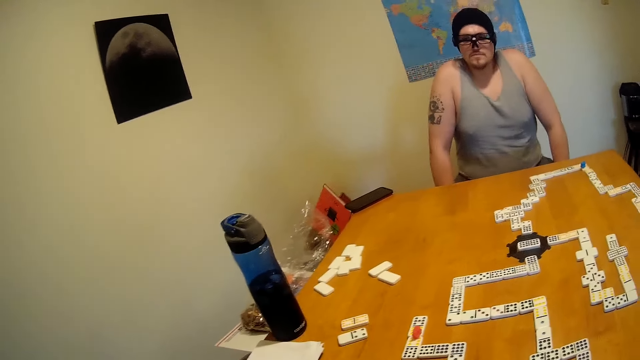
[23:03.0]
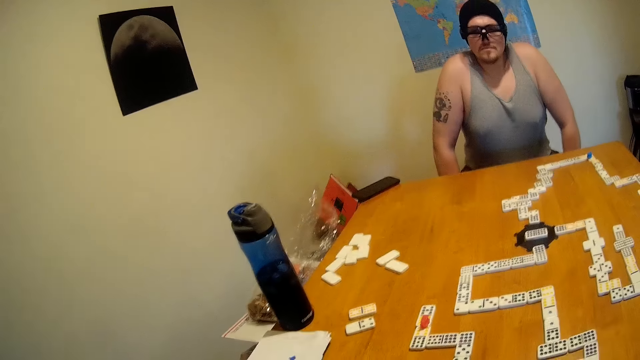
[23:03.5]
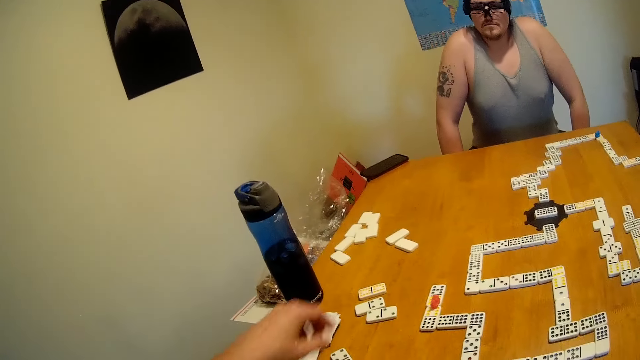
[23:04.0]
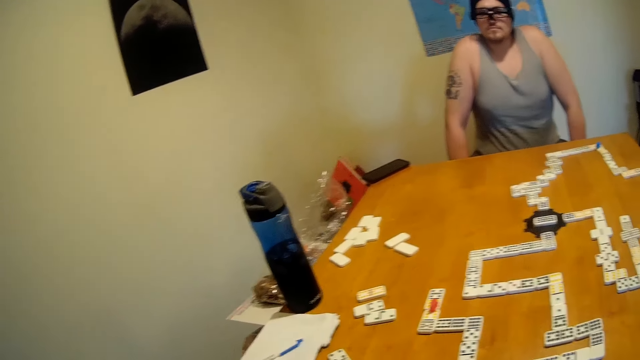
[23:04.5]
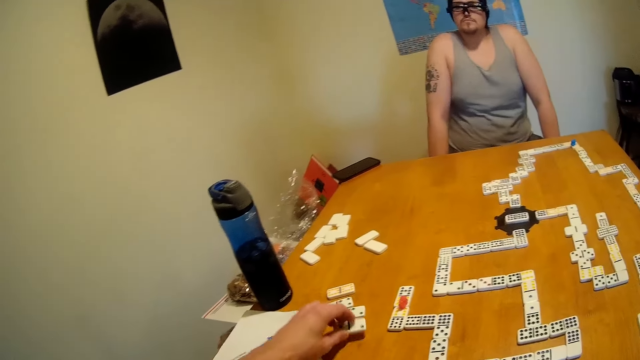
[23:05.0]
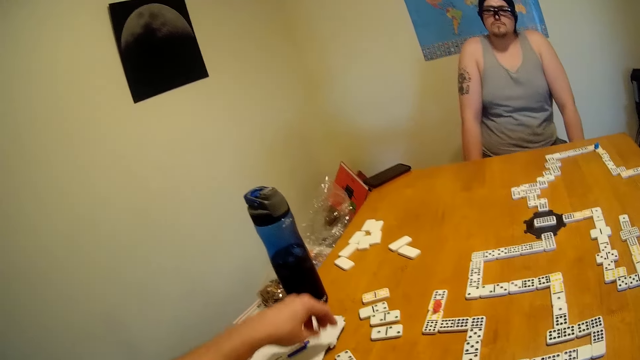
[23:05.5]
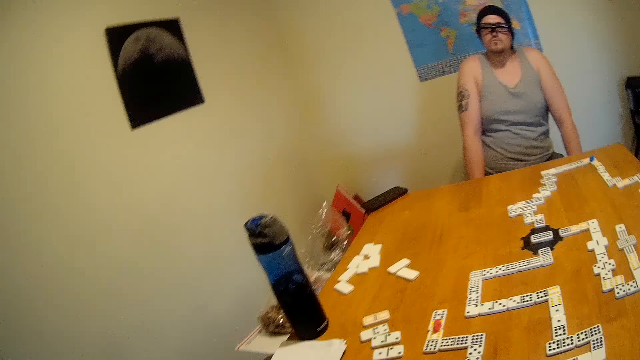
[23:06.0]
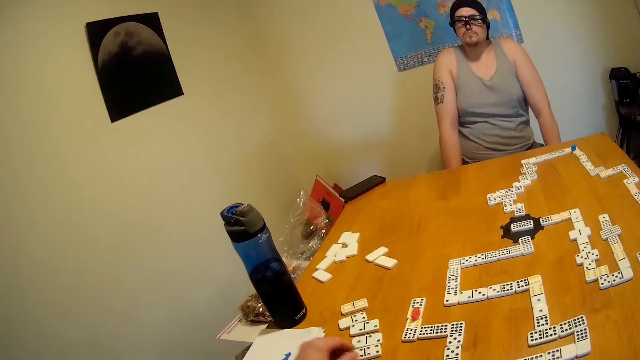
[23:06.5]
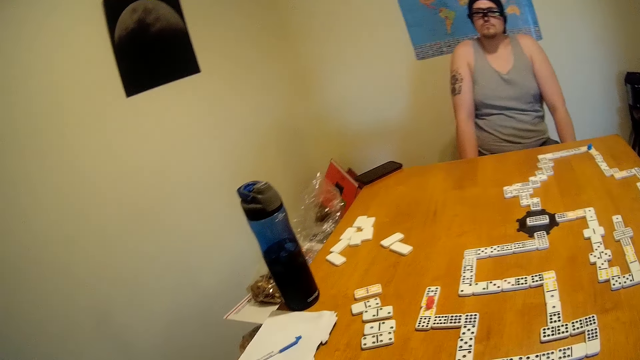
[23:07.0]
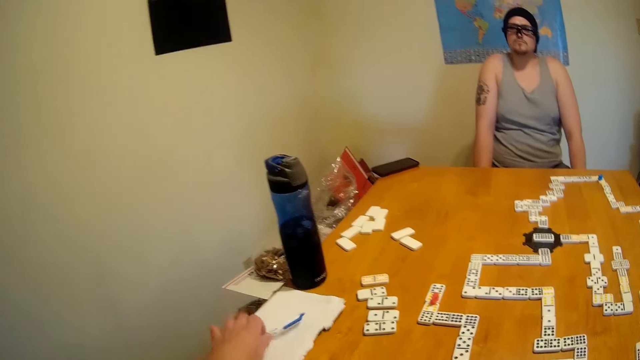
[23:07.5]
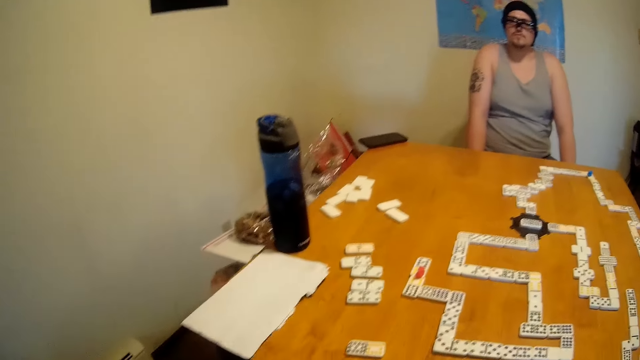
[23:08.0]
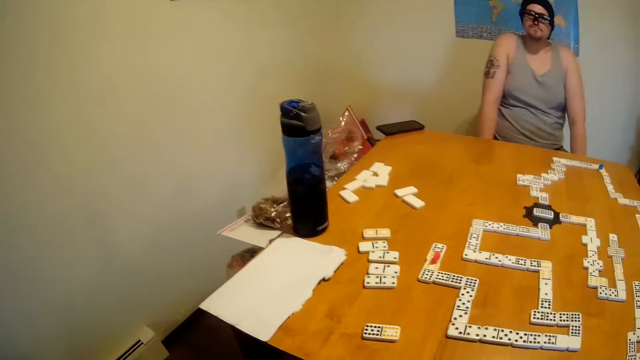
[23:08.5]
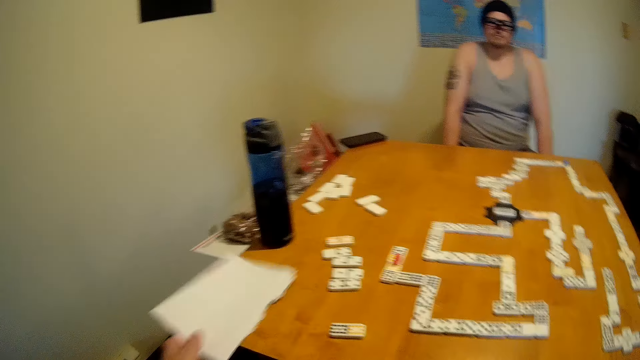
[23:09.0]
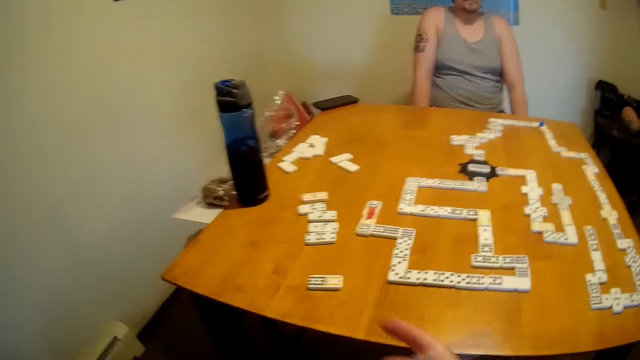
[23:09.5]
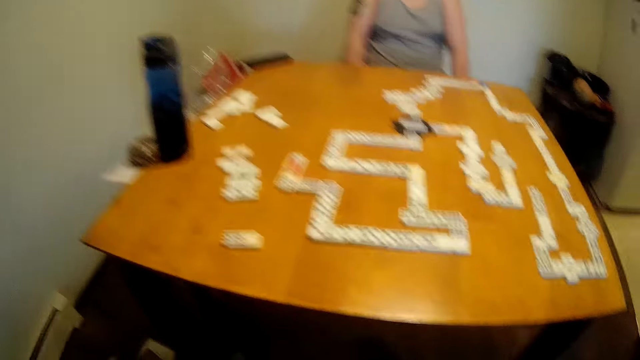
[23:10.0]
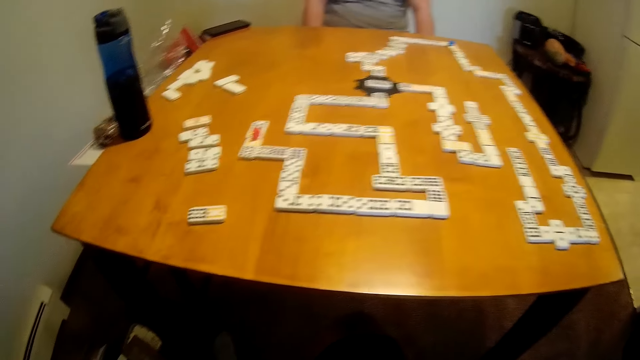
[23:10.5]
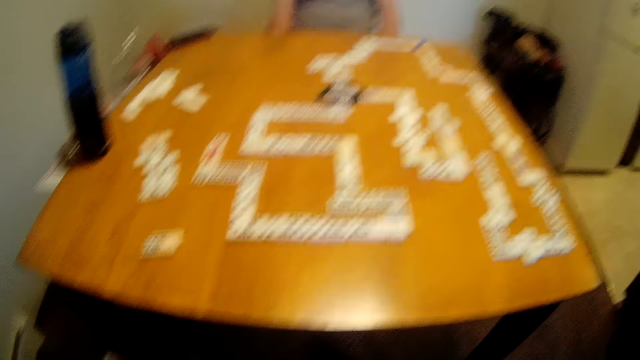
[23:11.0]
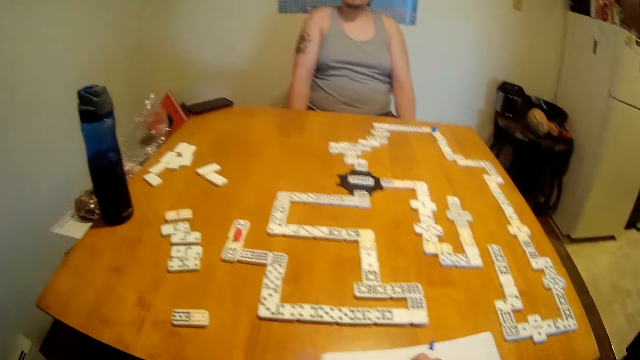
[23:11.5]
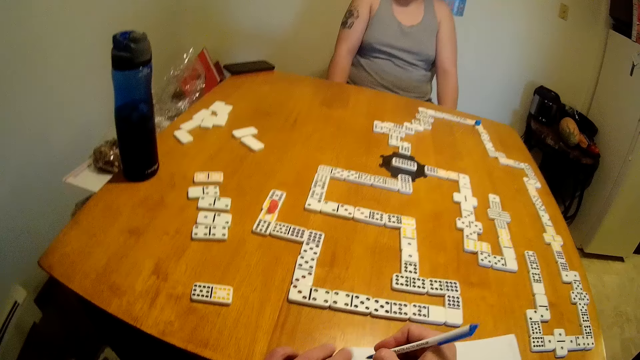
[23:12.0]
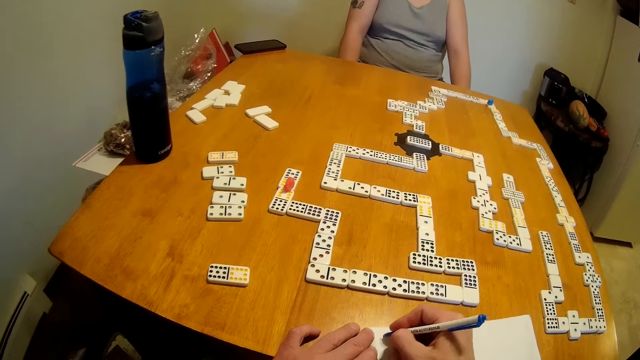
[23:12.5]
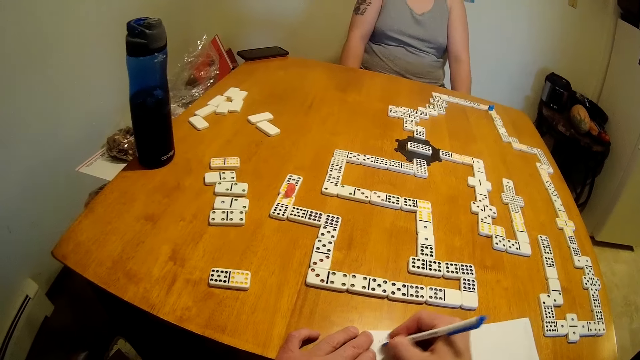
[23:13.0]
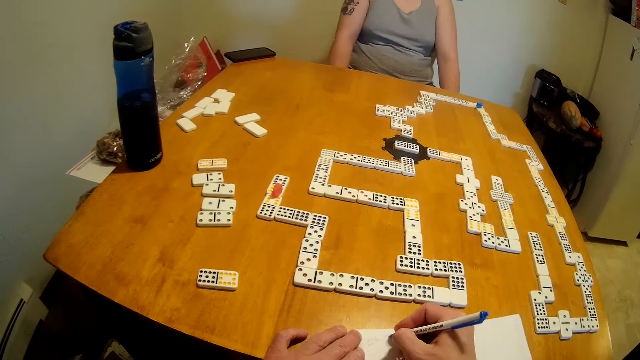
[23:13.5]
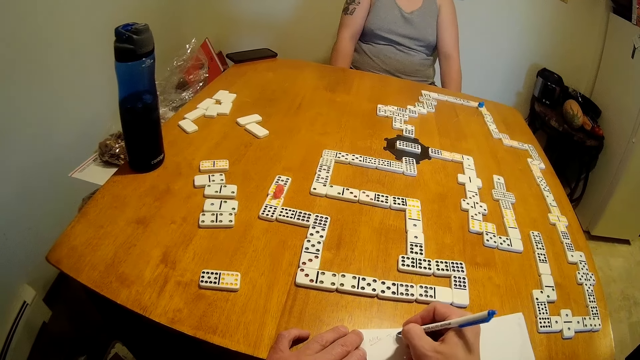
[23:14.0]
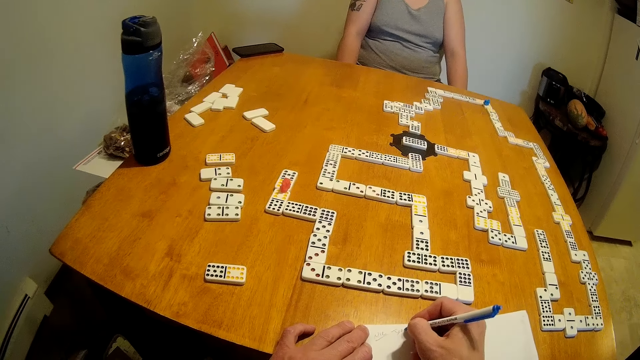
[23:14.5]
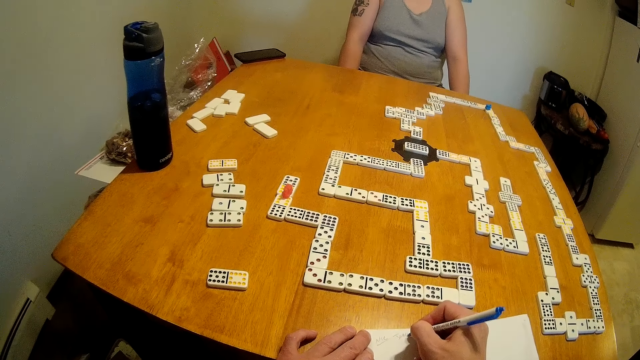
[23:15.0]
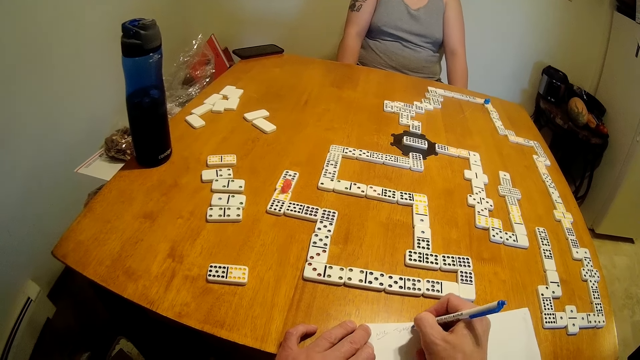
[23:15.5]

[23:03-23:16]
The camera wearer arranges the tiles on a table. They pick a pen from the paper. They lift the paper from the table. They point at the tile on the table. They place the paper on the table. They write on the paper.

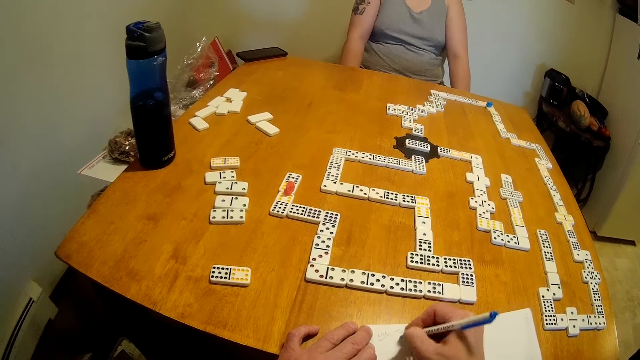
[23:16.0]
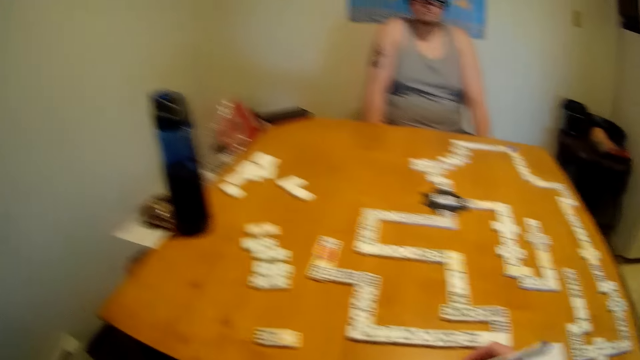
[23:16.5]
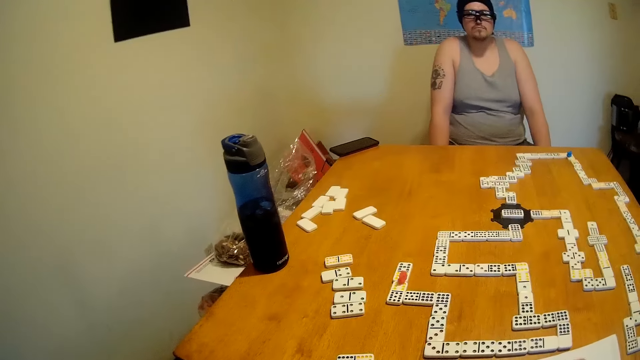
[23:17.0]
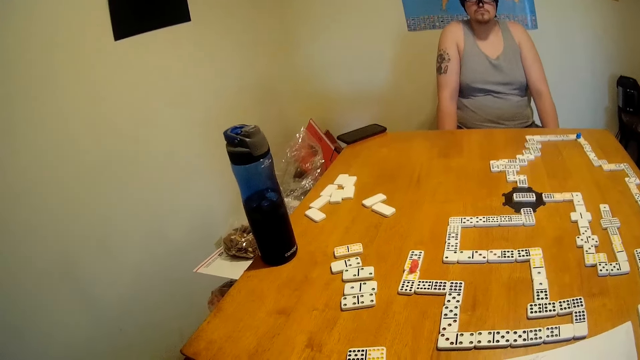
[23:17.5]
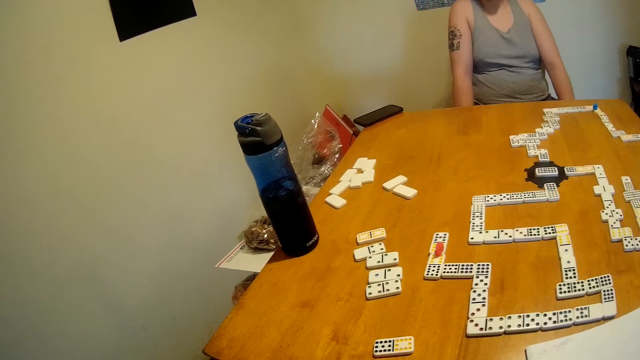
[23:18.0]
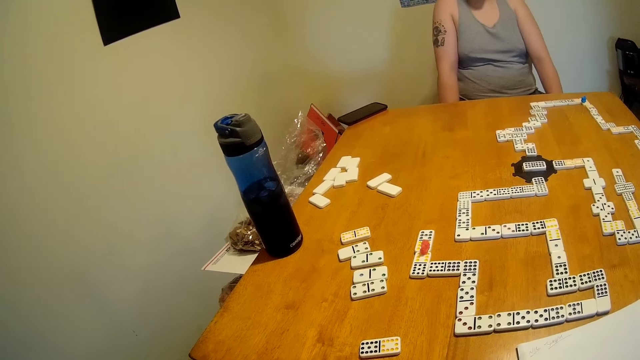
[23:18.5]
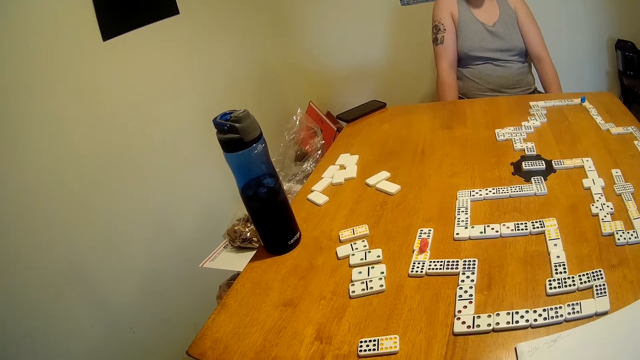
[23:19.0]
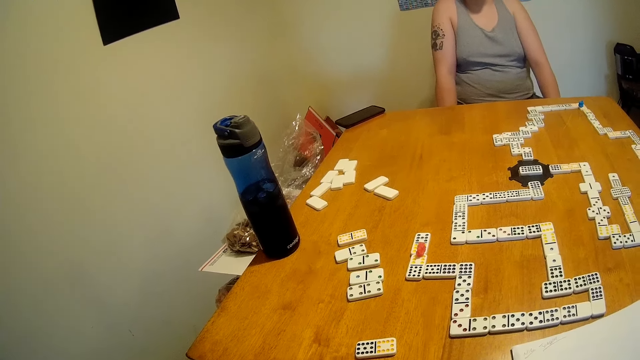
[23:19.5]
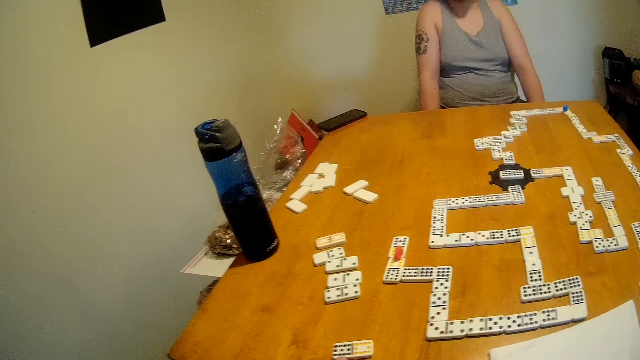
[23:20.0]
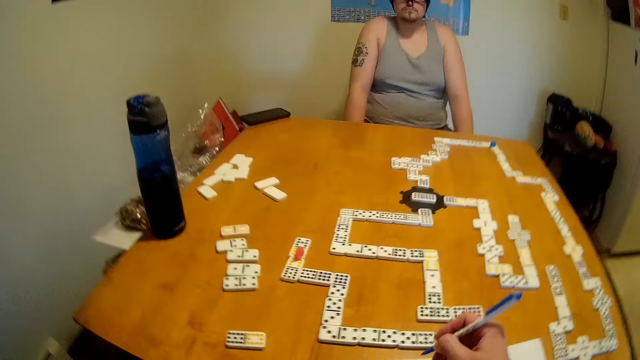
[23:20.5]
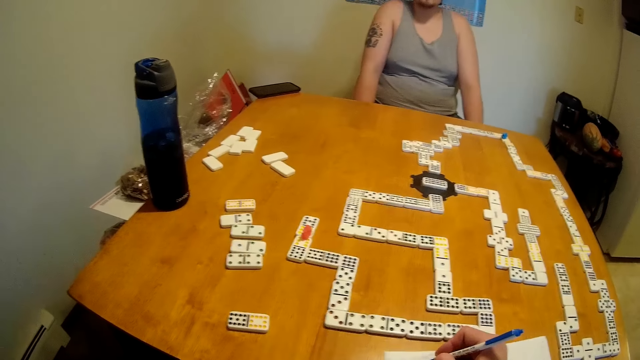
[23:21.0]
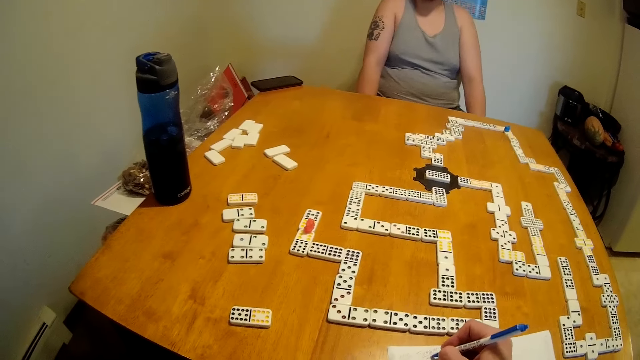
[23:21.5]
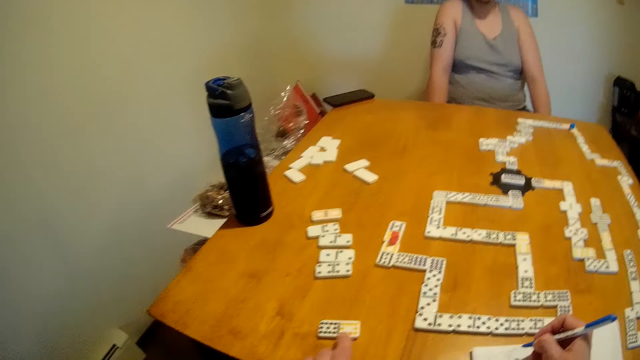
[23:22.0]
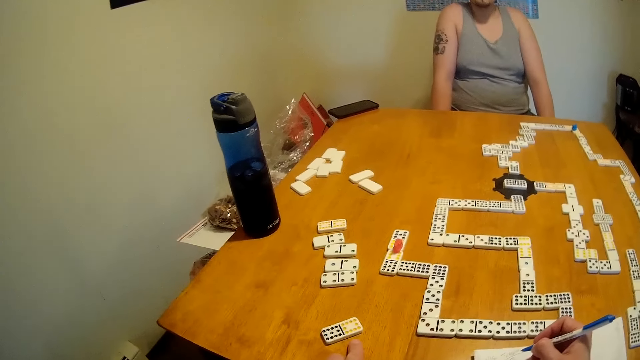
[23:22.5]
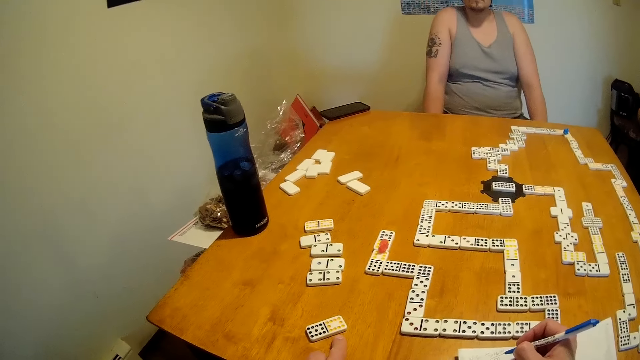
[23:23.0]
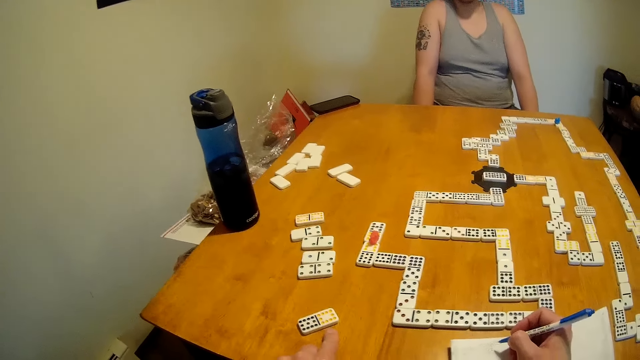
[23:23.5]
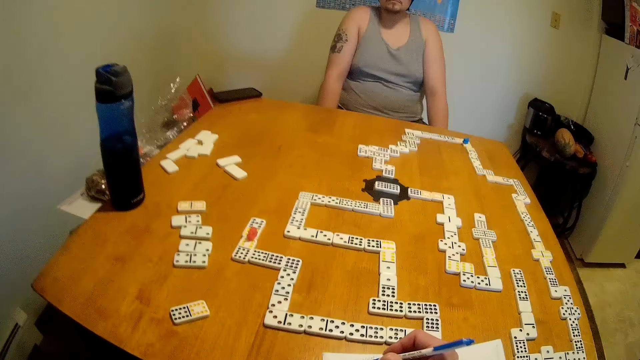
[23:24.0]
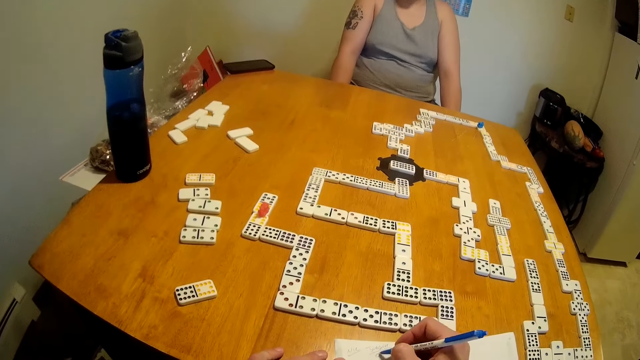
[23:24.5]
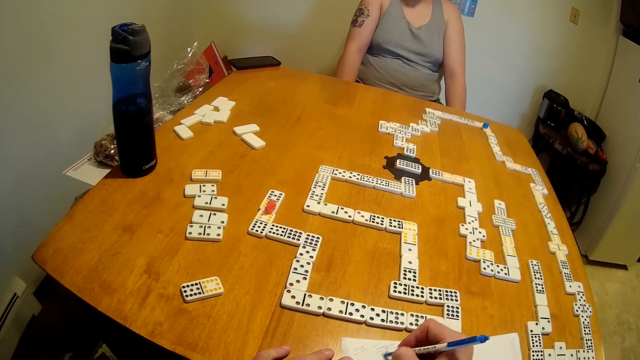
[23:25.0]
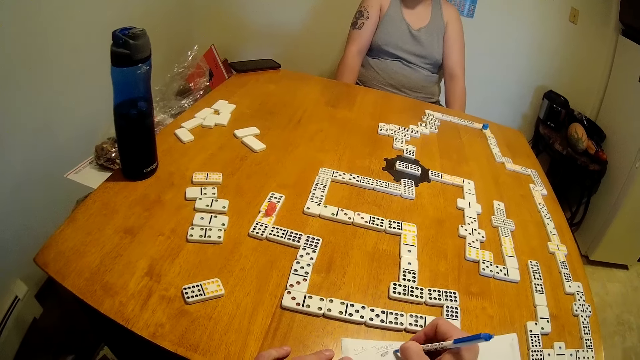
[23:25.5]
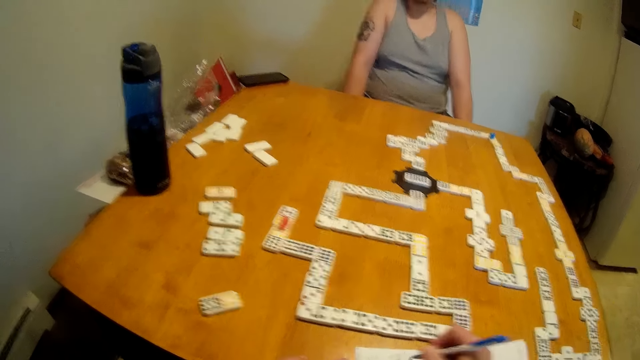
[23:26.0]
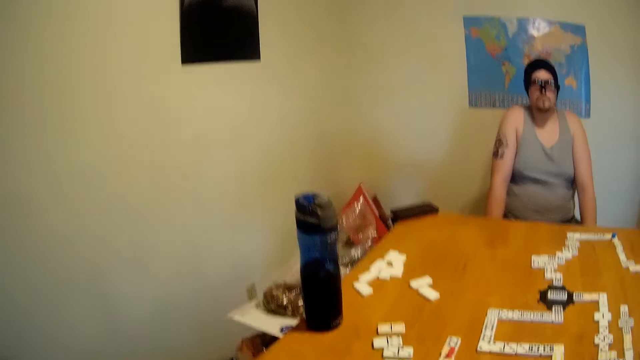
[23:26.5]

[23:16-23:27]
The camera wearer looks at the tiles on a table. They write on the paper. They point at the tile on the table. They write on the paper.
